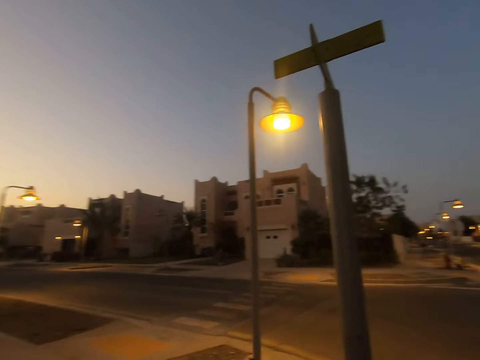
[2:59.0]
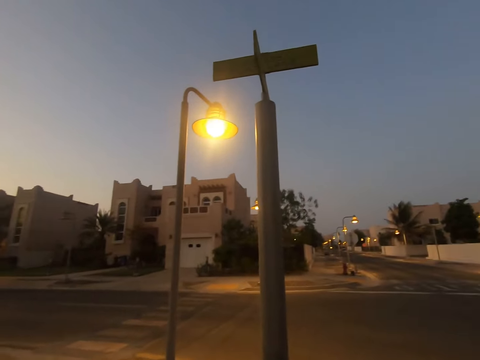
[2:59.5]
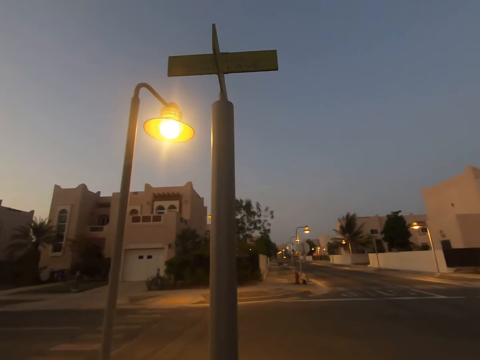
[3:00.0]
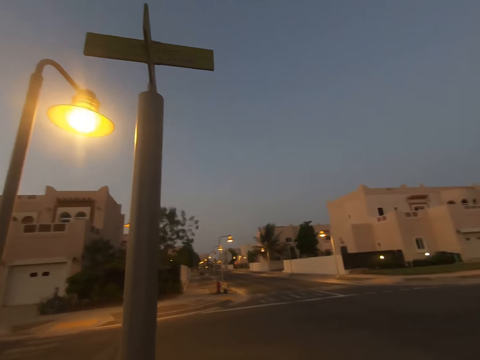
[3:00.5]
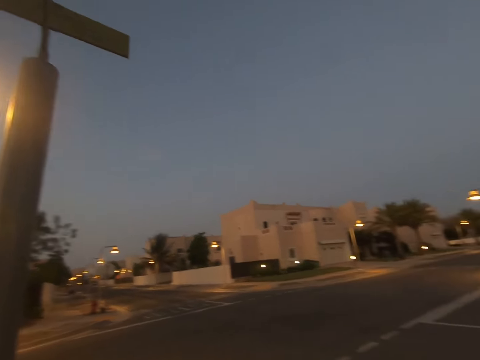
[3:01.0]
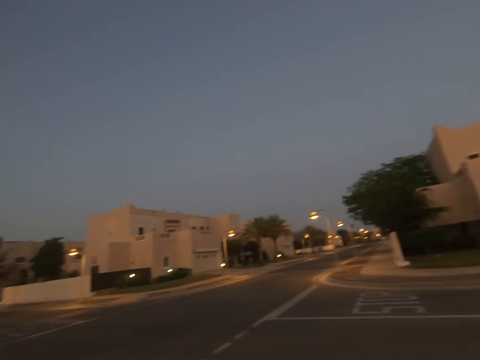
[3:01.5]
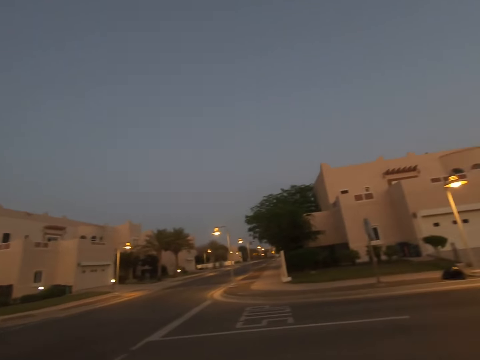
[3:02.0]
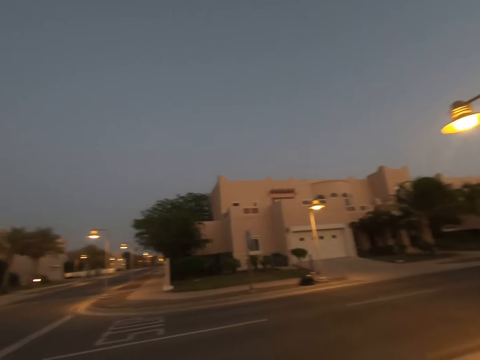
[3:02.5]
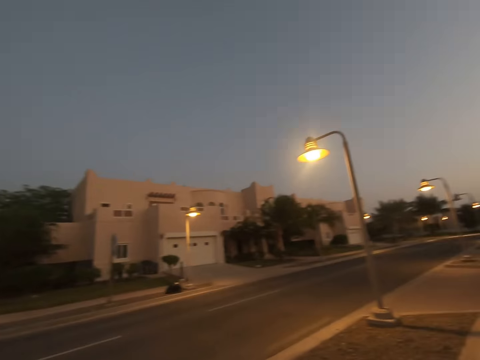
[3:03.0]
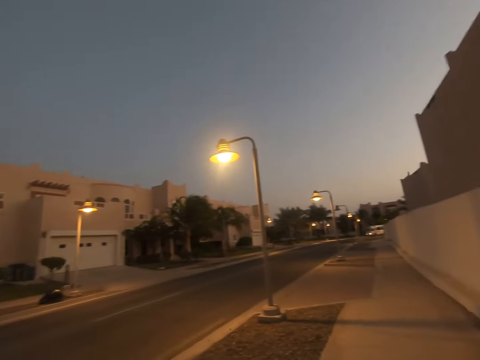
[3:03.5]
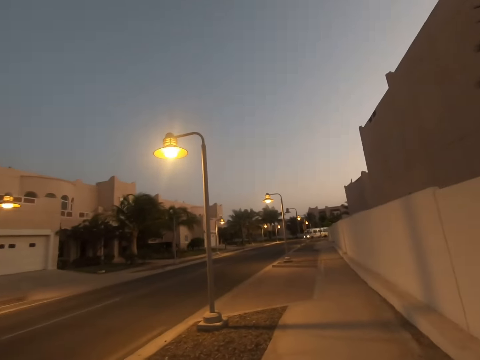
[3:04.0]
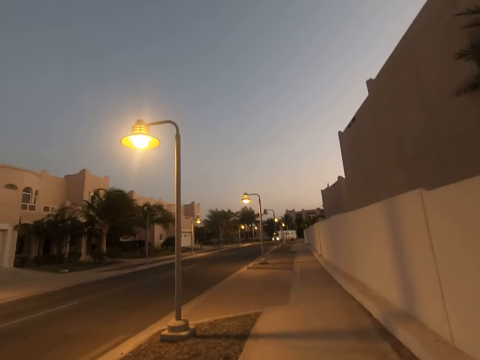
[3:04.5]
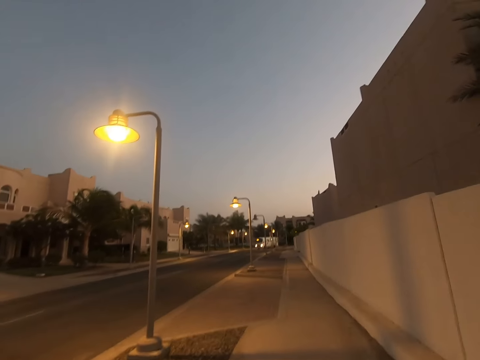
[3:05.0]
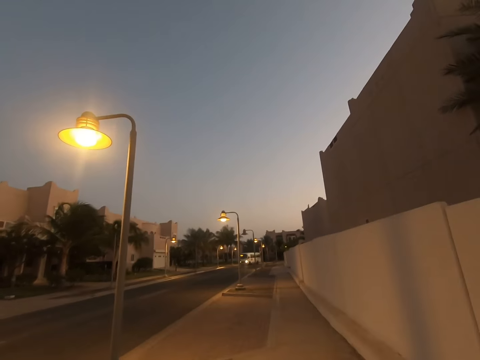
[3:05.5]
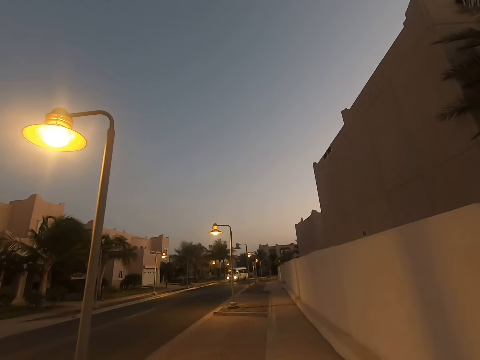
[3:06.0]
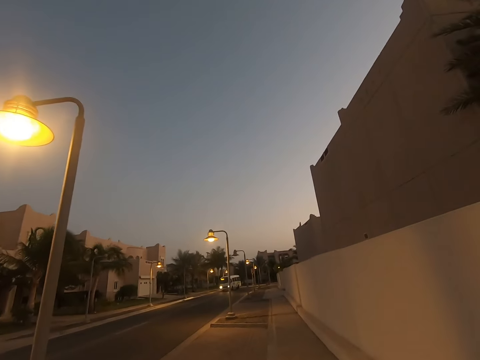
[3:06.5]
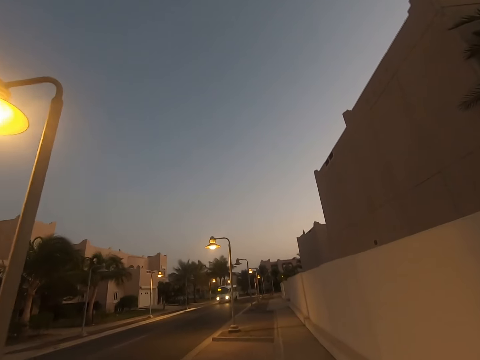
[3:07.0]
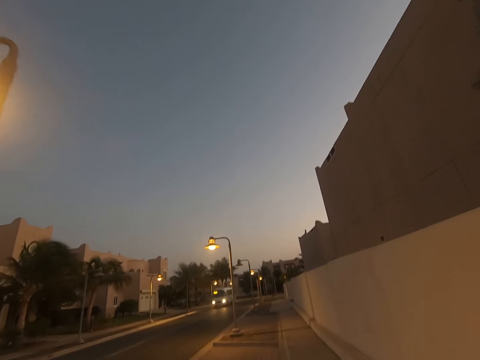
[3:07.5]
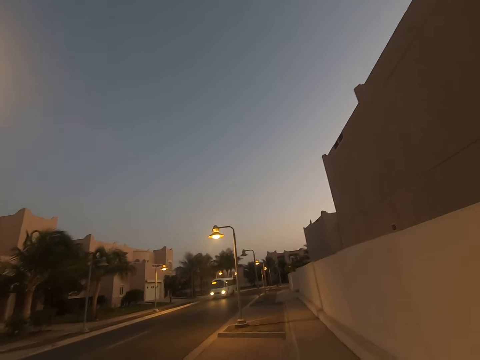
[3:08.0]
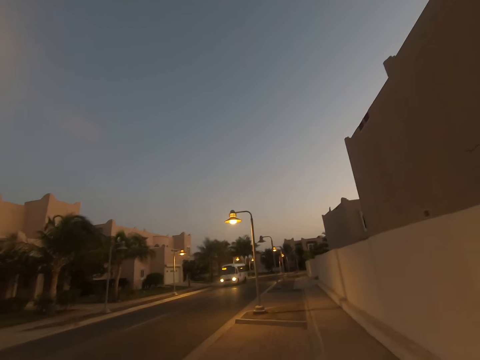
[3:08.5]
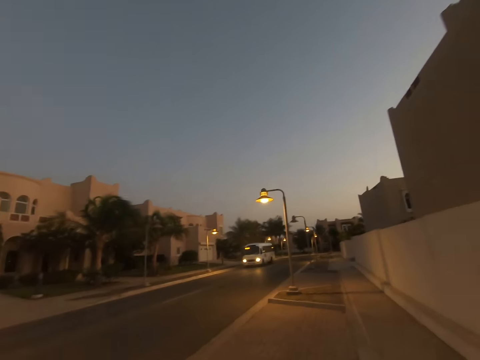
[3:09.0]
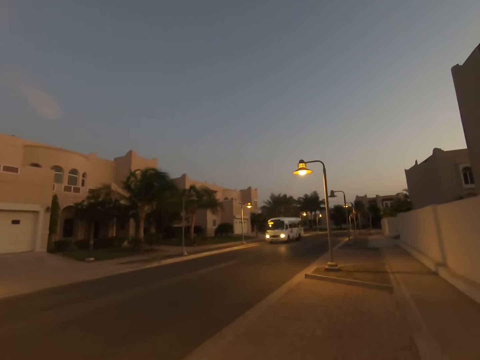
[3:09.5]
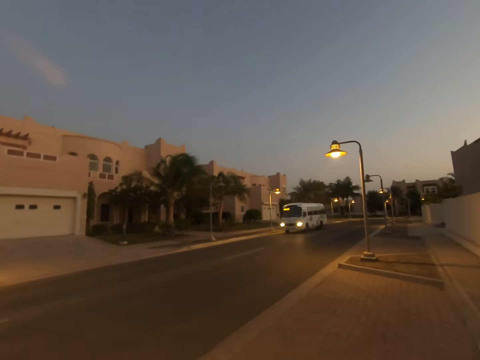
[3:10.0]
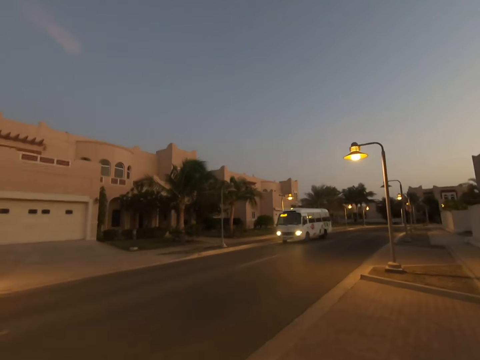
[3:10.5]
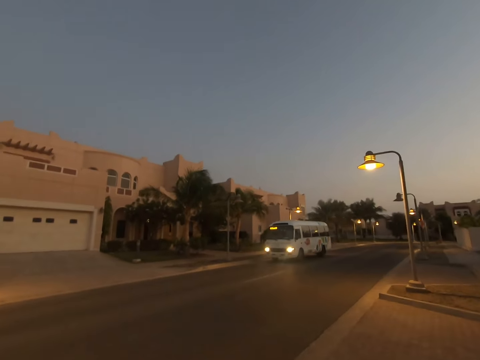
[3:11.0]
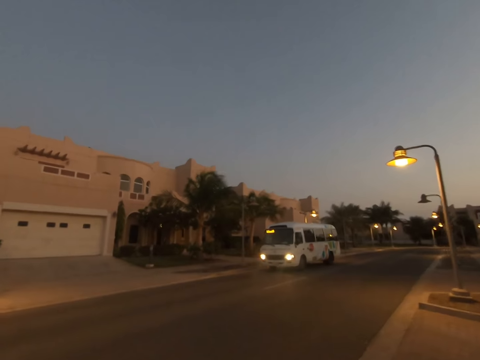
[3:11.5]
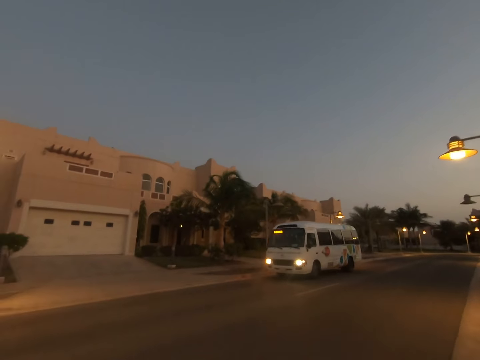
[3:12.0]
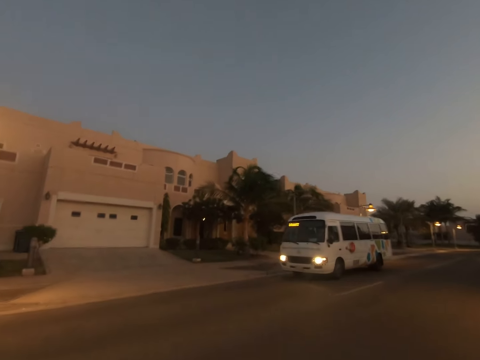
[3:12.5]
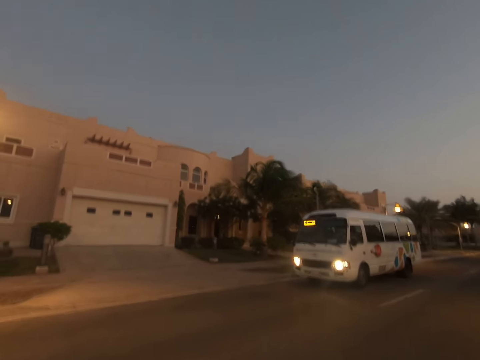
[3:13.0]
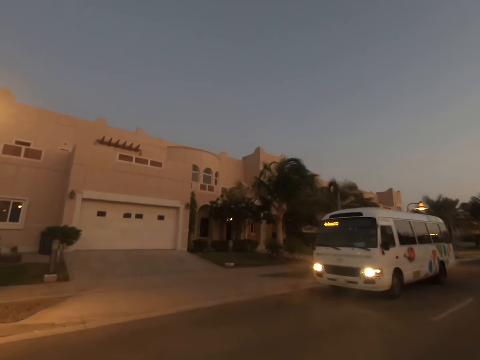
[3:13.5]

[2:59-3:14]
The camera wearer looks around. They walk around the road.

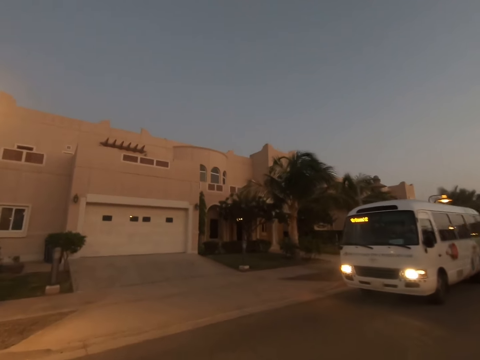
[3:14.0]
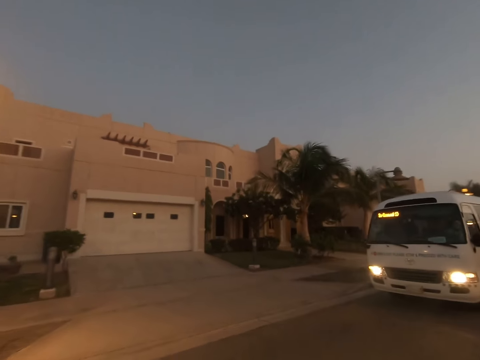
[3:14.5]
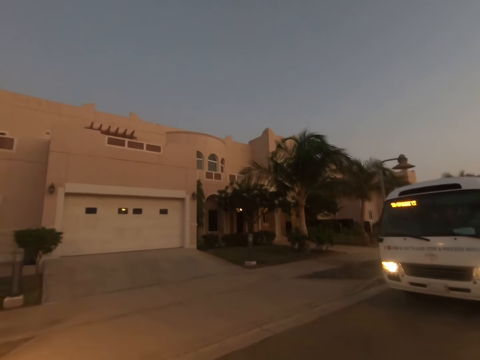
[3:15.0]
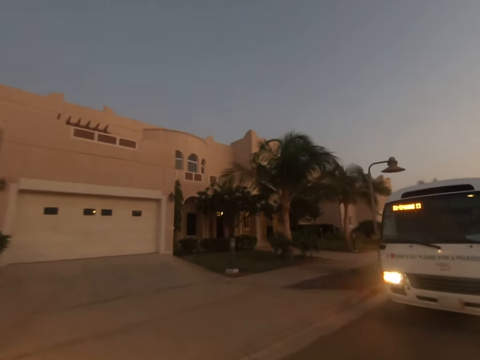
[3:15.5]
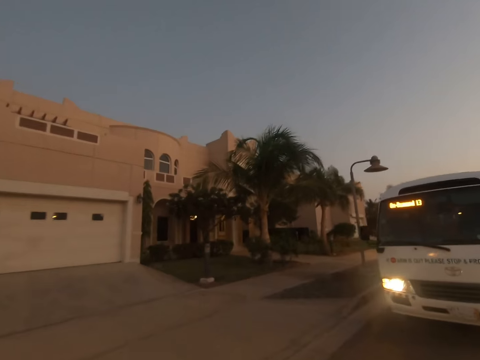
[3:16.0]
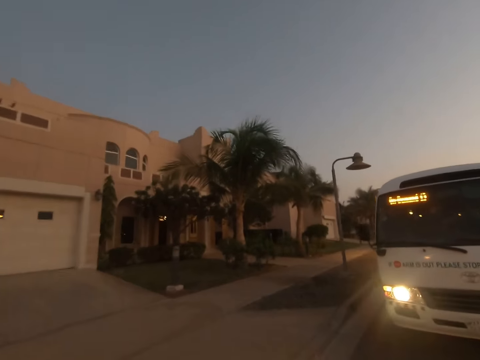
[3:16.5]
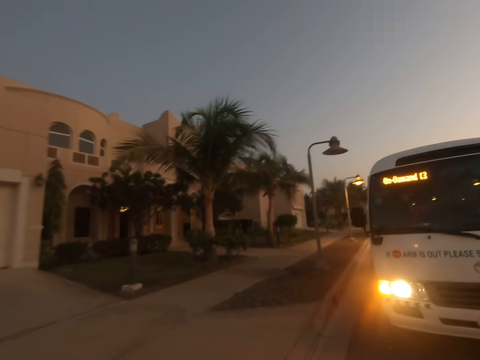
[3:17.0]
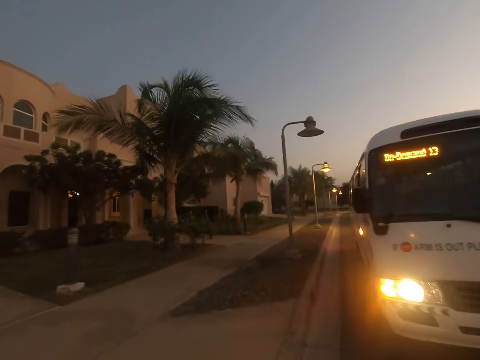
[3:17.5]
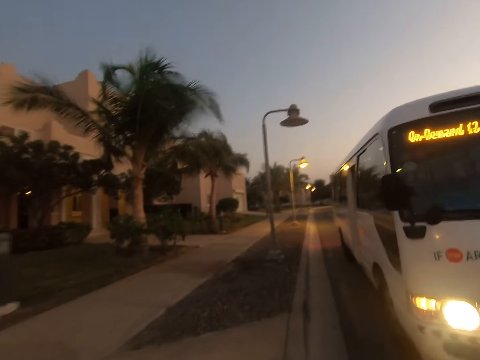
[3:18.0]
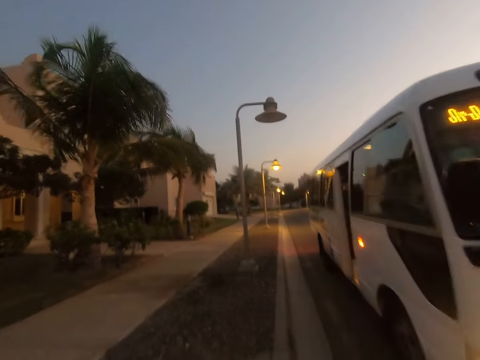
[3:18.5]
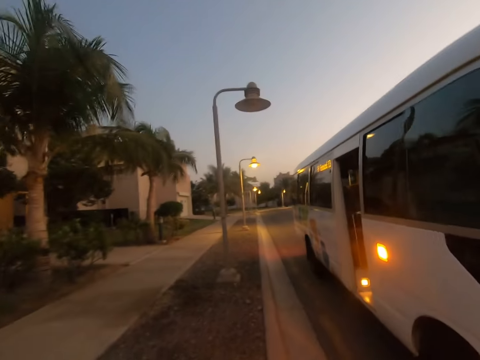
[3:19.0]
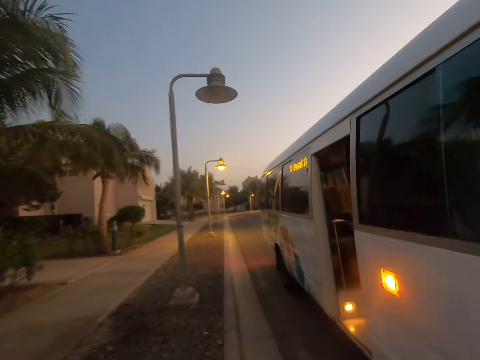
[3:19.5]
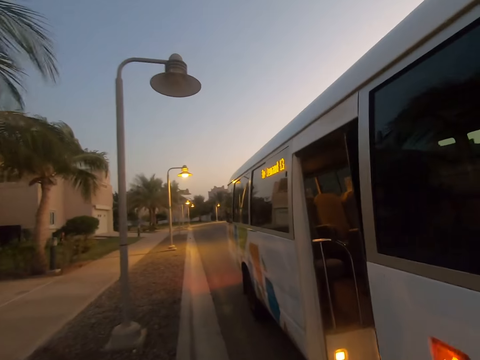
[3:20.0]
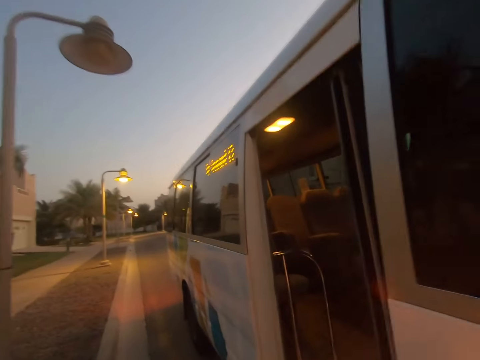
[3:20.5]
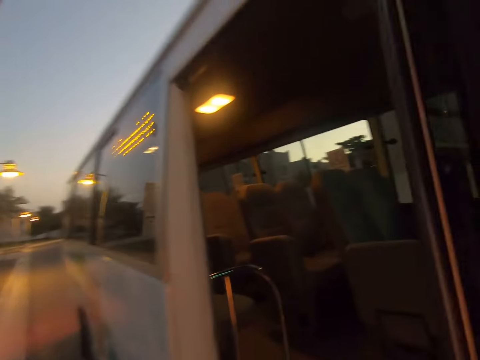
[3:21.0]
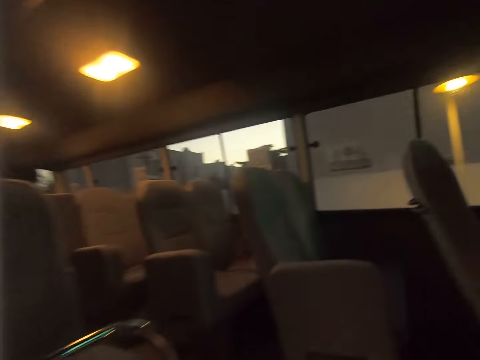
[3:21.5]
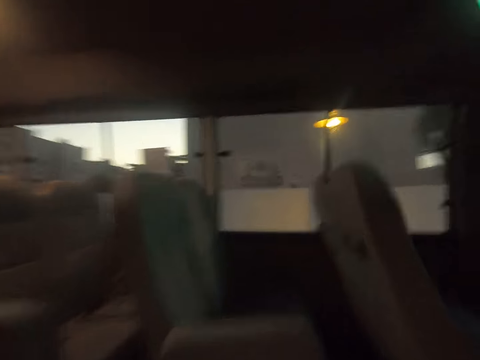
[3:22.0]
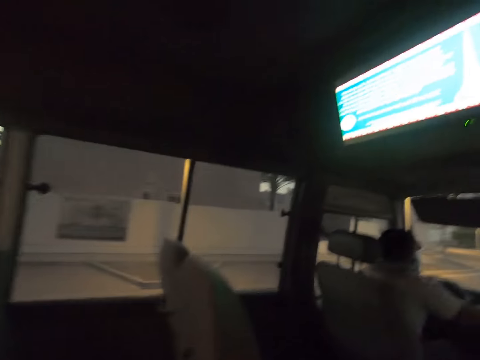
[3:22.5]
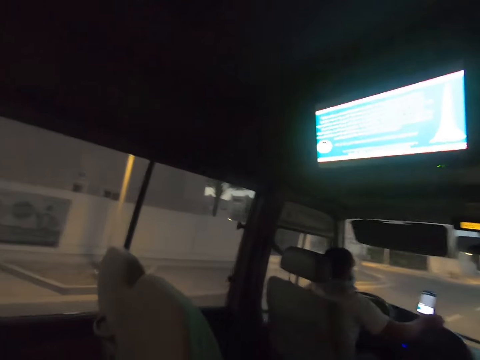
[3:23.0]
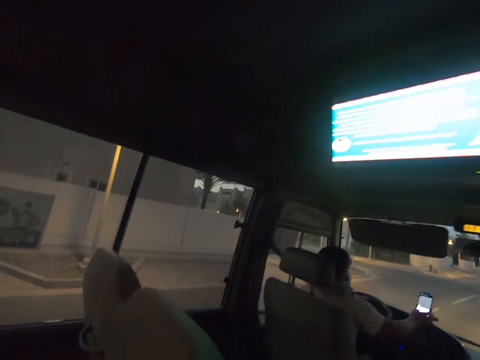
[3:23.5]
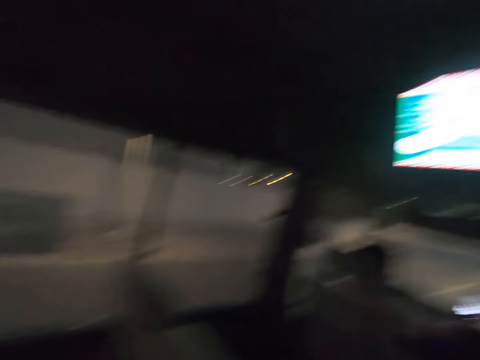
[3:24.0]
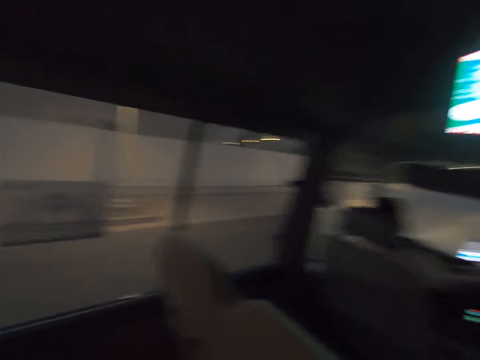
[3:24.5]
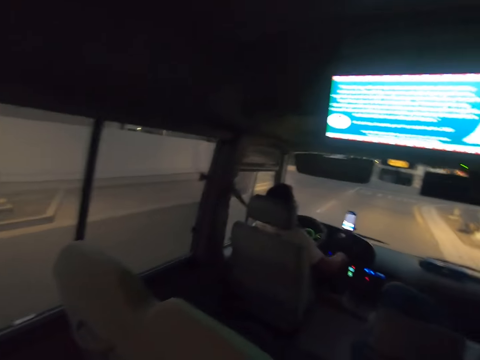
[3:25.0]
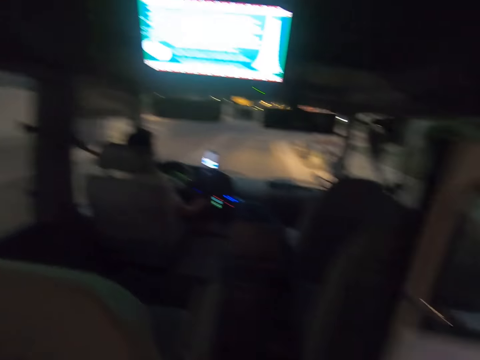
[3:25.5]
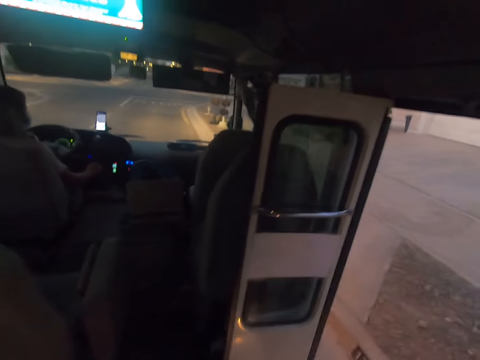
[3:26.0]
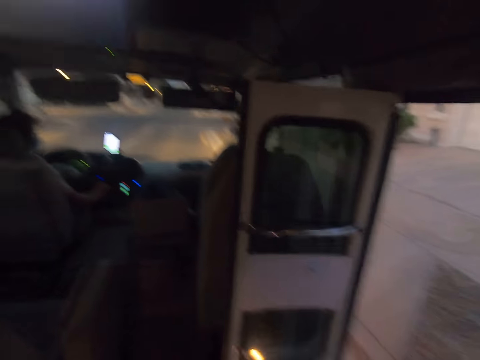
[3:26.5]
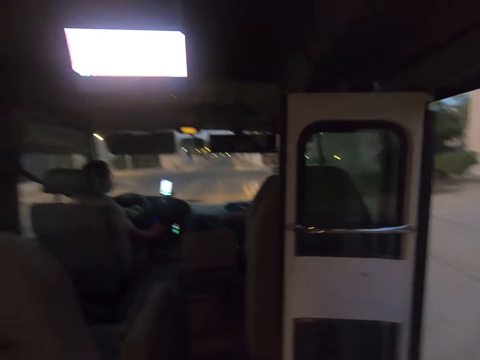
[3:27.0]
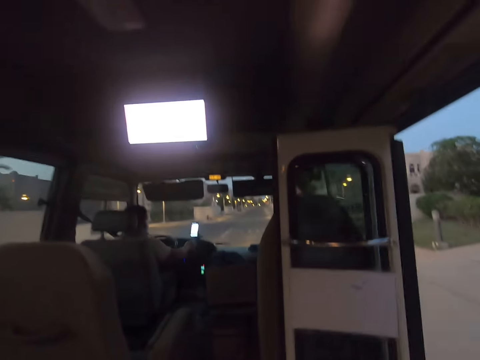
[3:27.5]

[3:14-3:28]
The camera wearer enters a bus.
